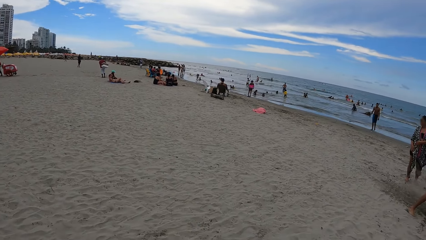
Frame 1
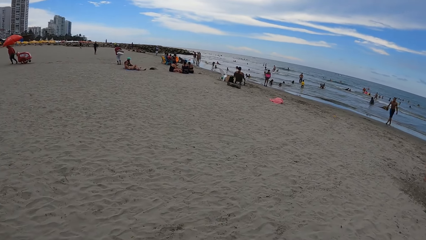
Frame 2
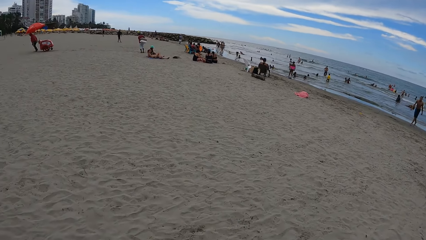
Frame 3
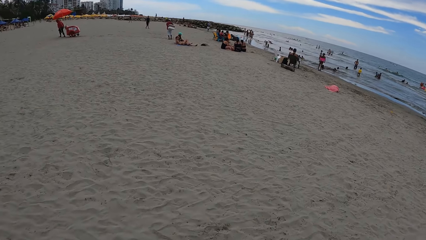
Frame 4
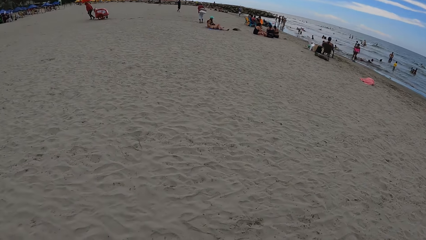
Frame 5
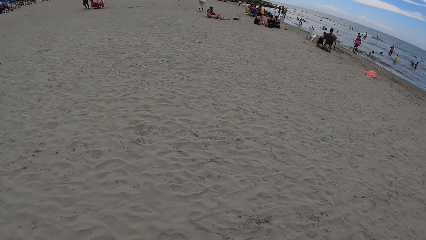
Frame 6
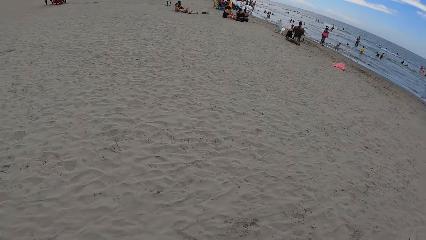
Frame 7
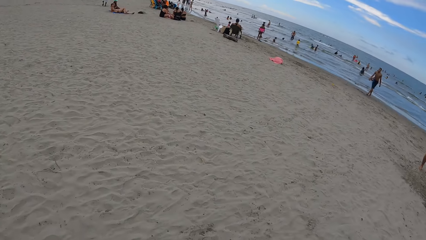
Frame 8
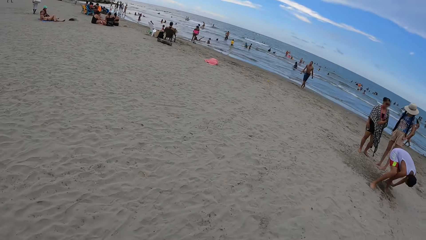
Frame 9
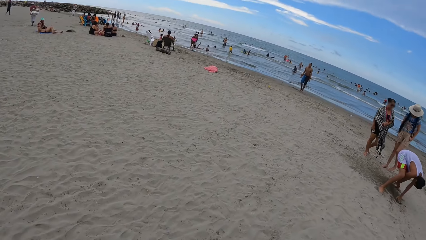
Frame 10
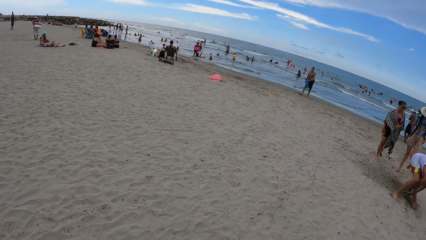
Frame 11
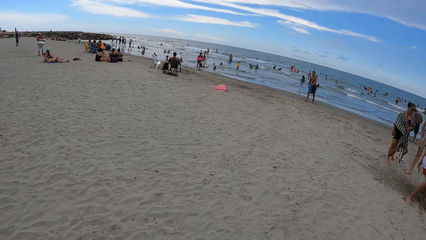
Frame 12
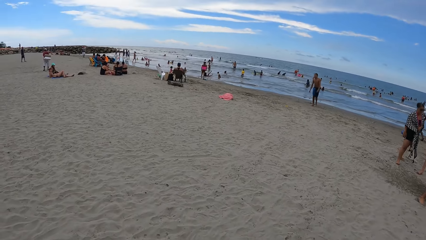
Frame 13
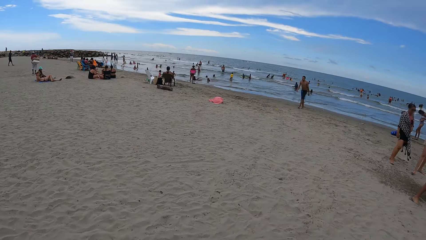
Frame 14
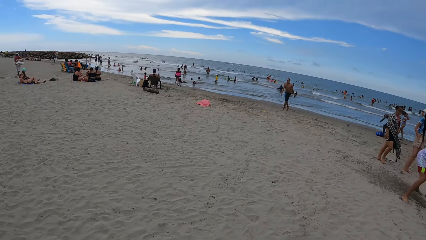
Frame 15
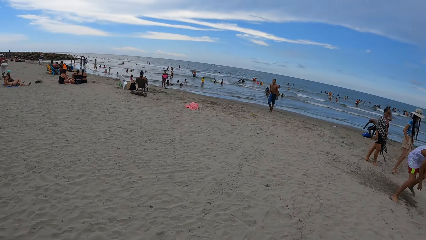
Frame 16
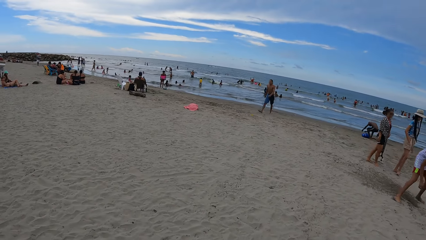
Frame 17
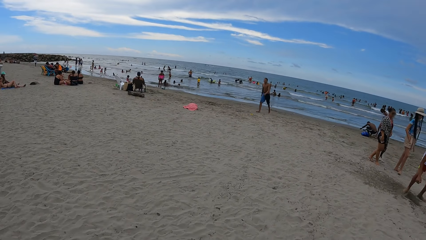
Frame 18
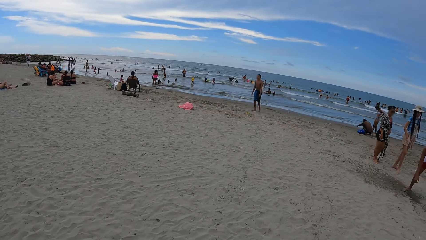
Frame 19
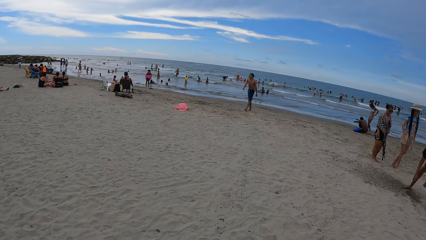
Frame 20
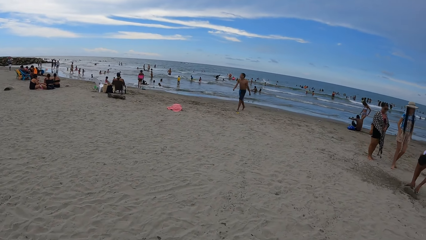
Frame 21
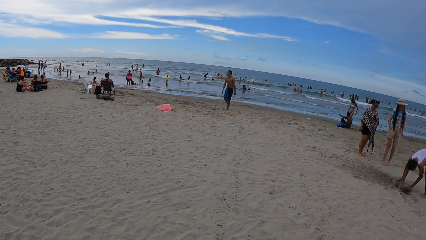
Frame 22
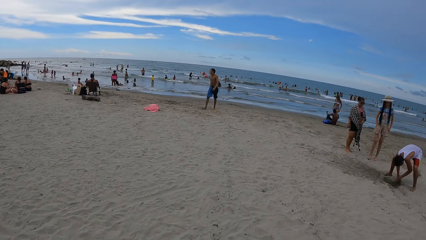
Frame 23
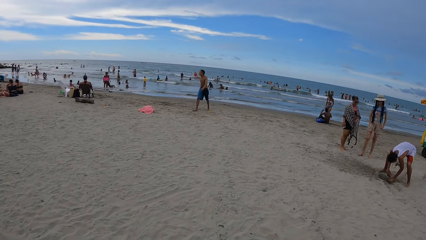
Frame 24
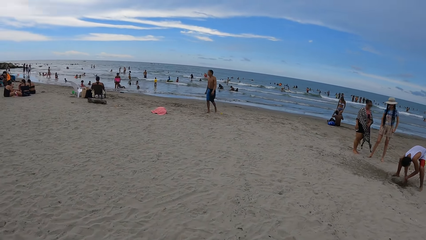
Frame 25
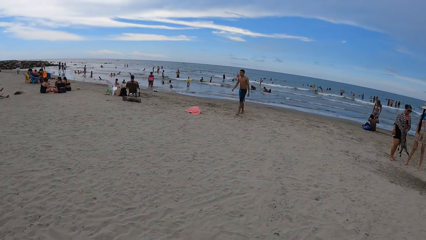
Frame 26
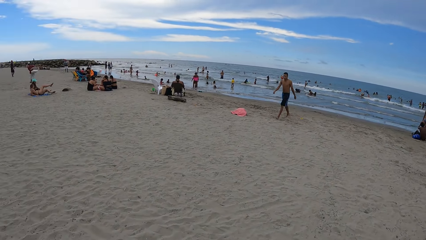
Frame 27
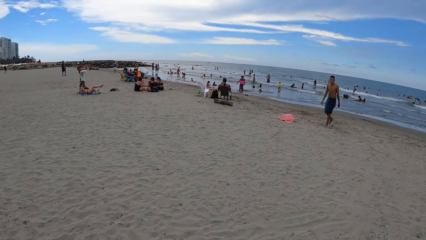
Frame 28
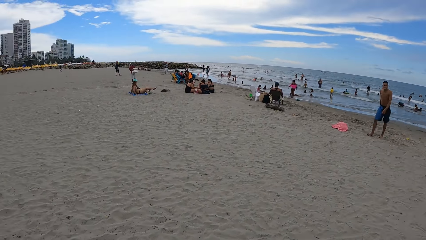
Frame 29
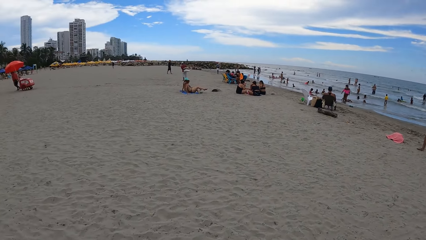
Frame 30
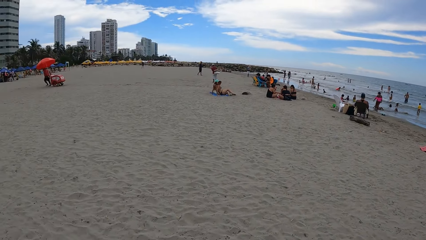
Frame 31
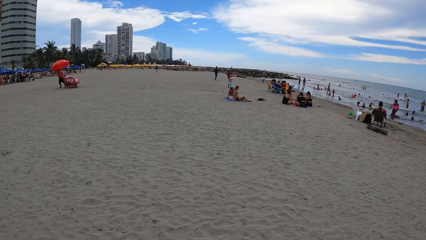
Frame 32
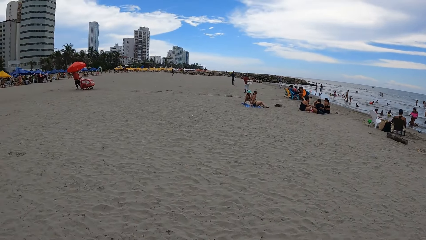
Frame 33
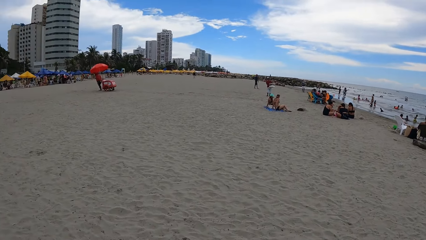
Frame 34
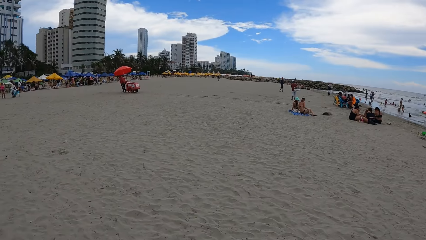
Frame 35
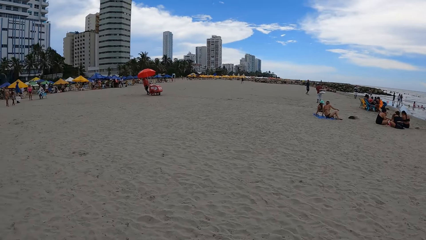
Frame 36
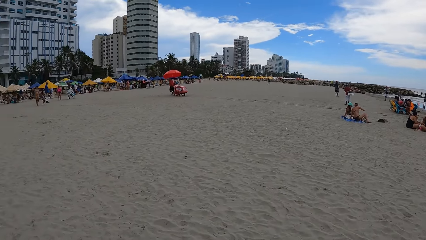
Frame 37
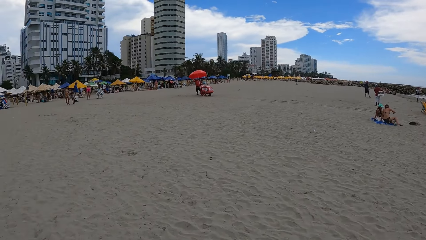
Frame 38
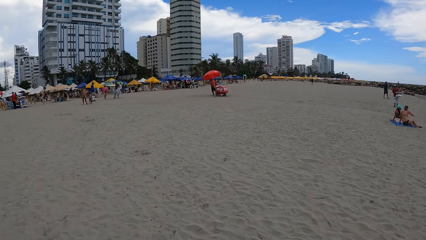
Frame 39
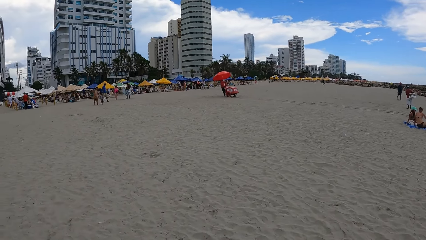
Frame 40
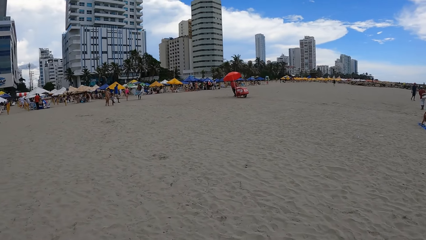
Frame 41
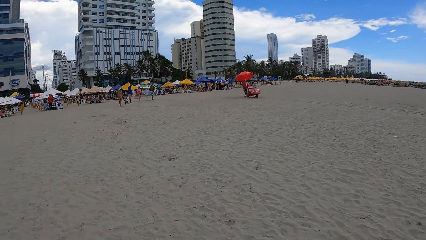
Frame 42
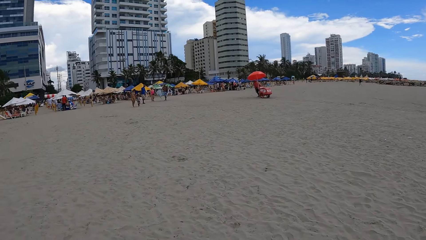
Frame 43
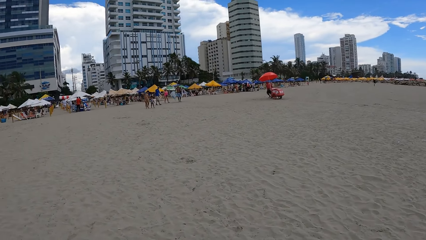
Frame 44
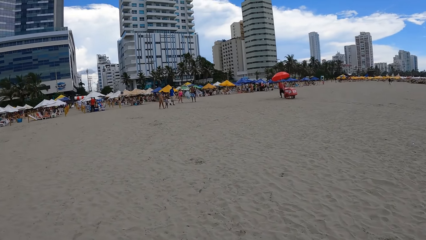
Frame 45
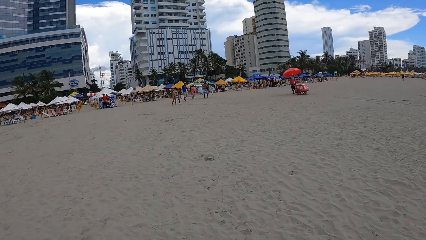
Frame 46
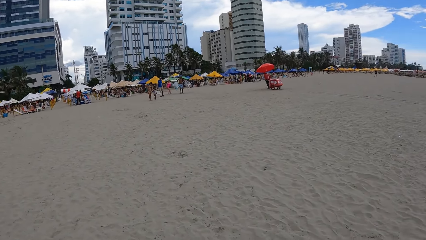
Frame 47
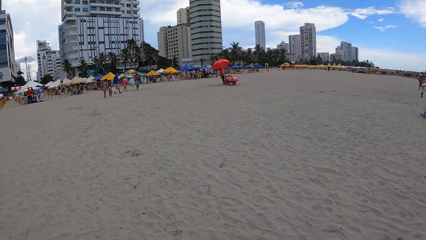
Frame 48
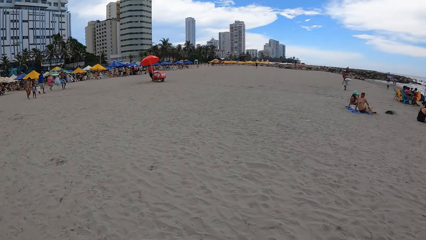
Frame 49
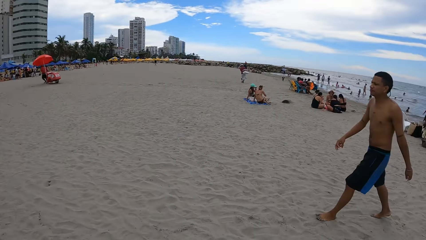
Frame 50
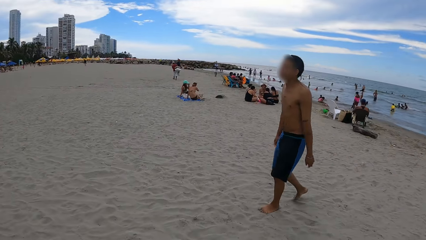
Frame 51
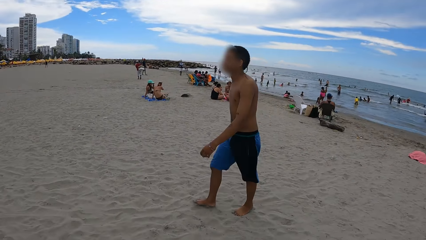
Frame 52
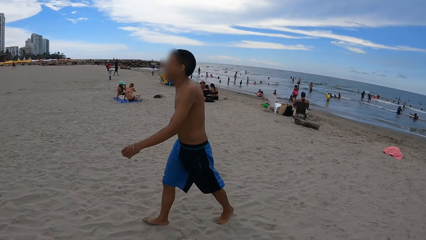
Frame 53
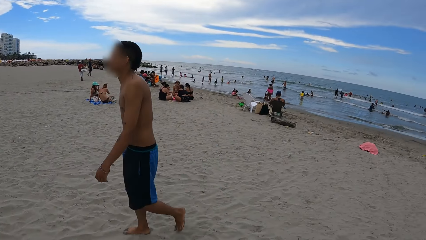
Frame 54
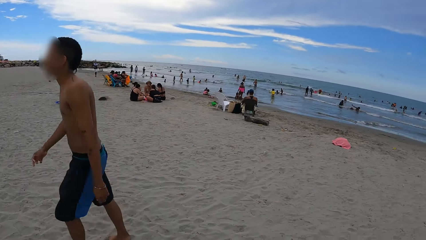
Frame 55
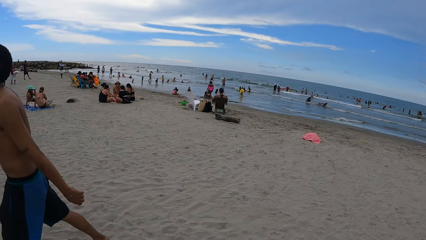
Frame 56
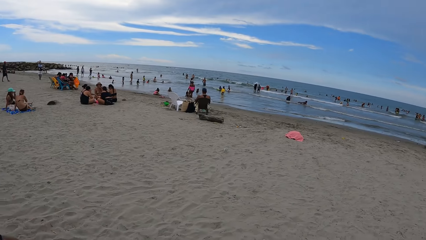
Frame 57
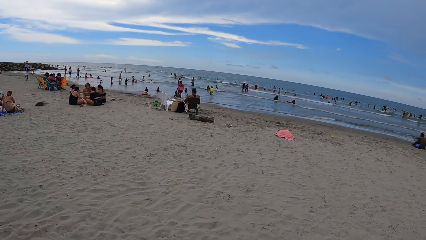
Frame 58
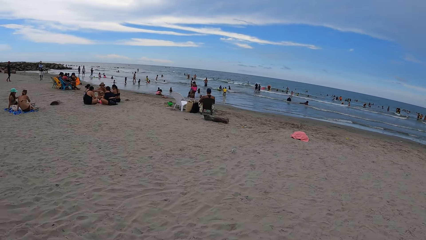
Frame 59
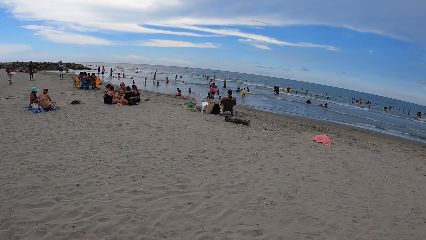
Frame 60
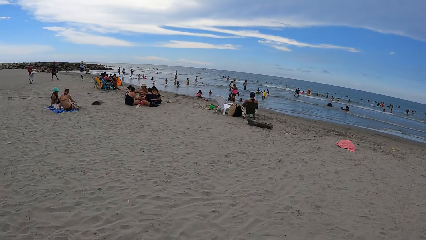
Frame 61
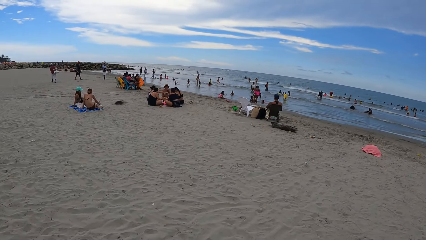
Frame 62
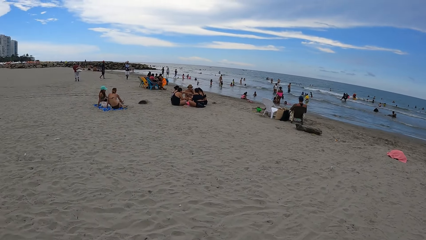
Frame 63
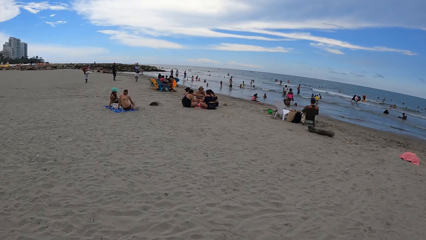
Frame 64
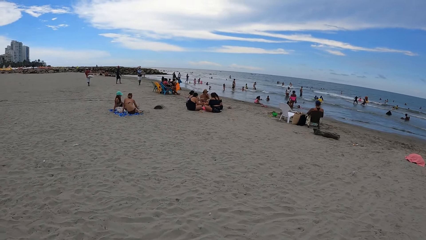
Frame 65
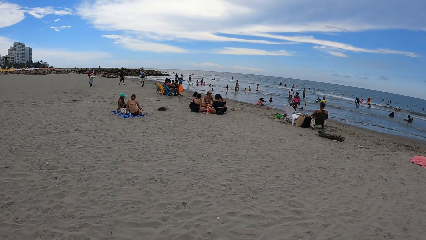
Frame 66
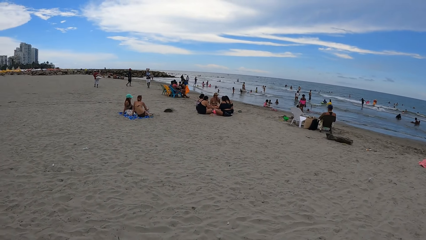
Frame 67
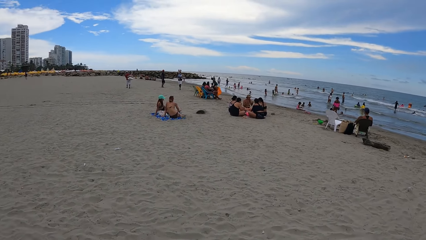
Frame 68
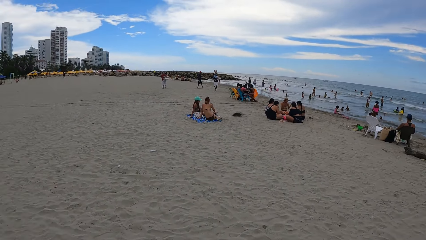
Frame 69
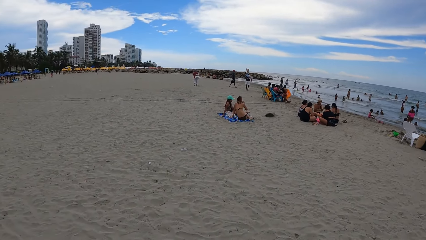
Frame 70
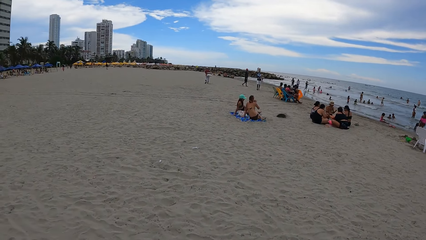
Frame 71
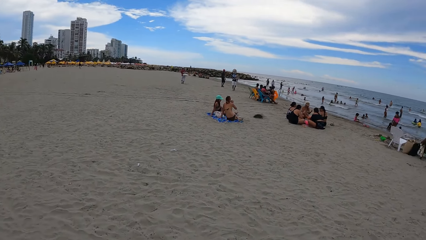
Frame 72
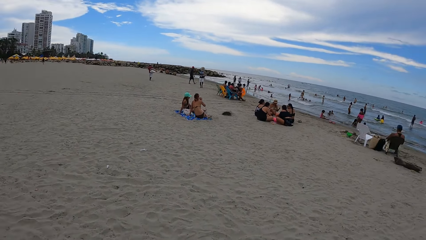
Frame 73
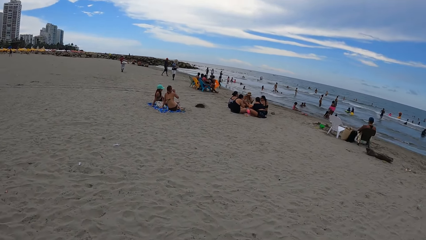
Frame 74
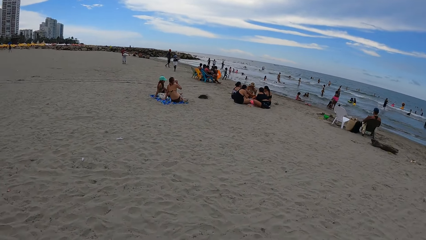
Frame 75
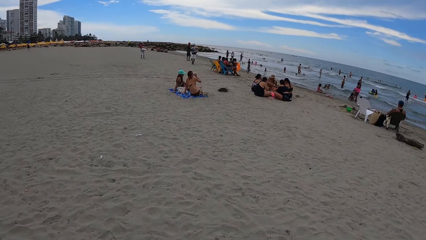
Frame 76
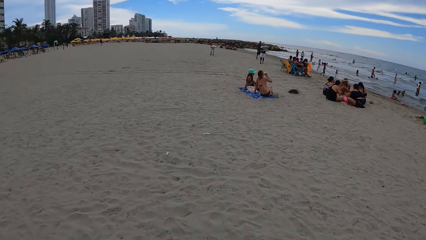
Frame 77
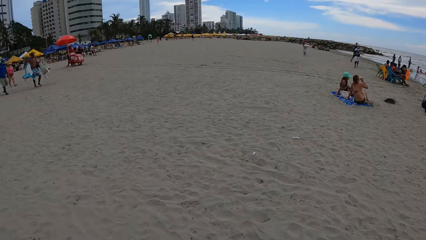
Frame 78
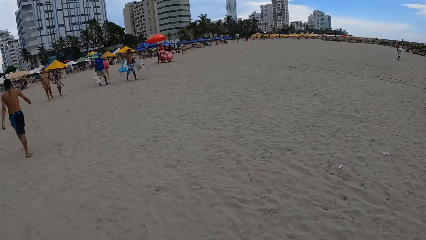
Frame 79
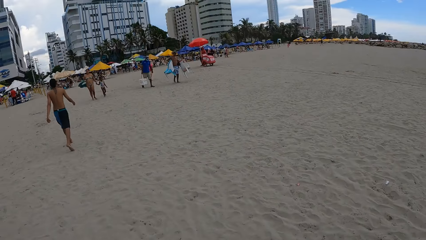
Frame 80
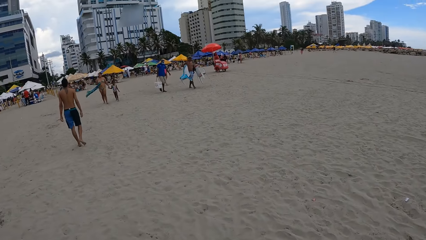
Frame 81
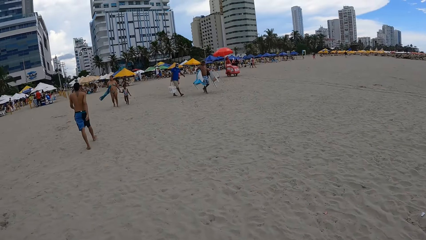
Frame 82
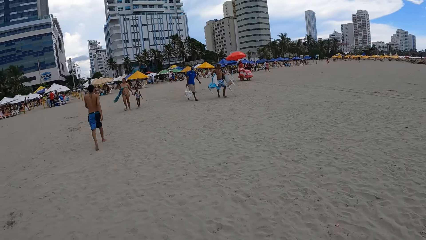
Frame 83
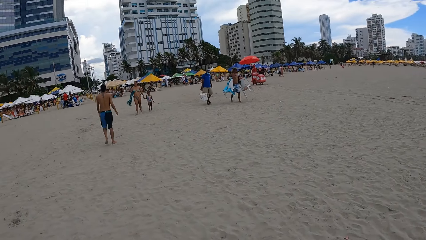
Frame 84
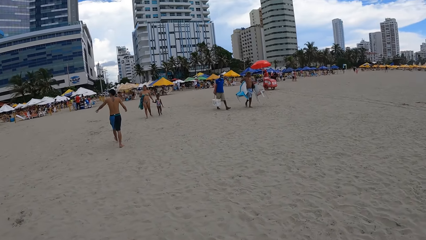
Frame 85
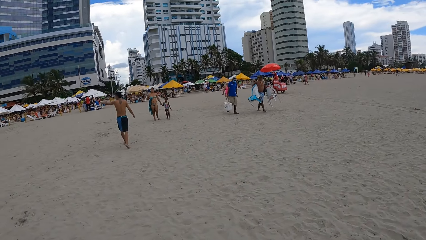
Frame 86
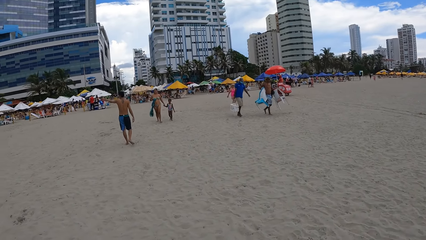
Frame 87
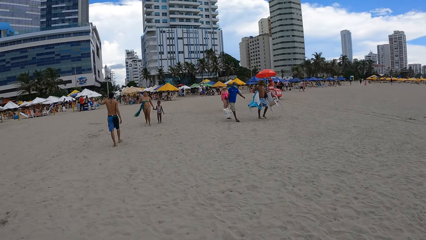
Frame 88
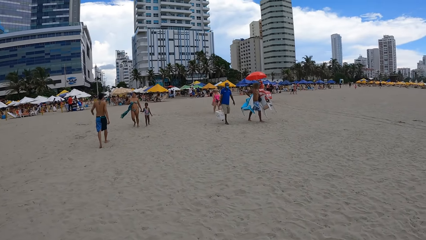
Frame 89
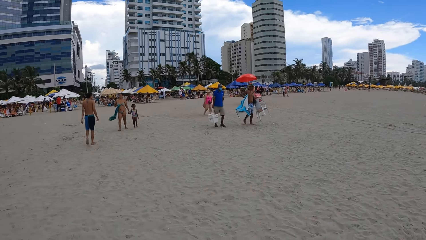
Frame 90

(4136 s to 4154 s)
The camera wearer looks around. They walk around the beach.
